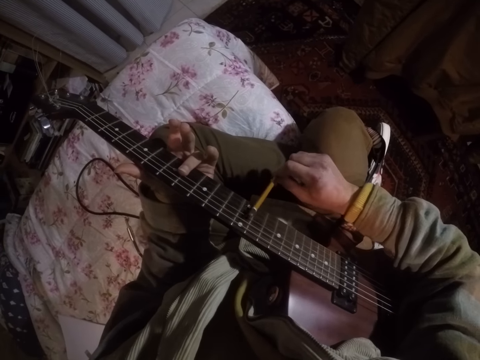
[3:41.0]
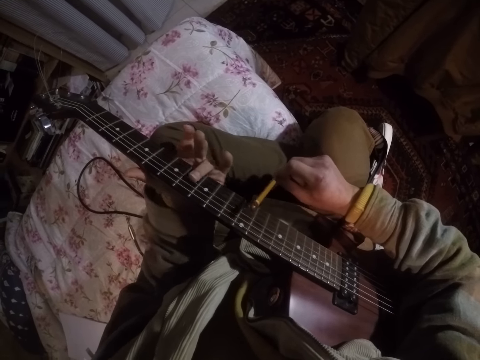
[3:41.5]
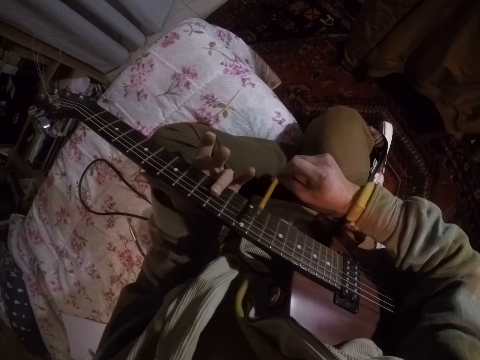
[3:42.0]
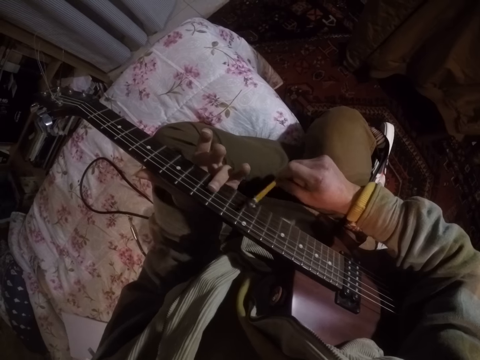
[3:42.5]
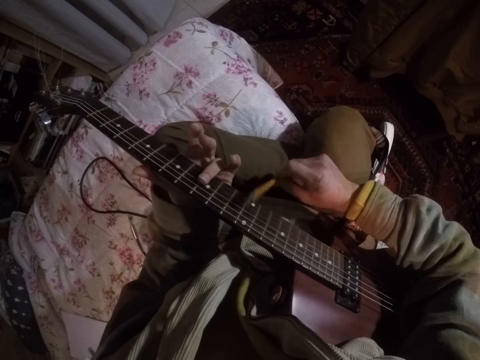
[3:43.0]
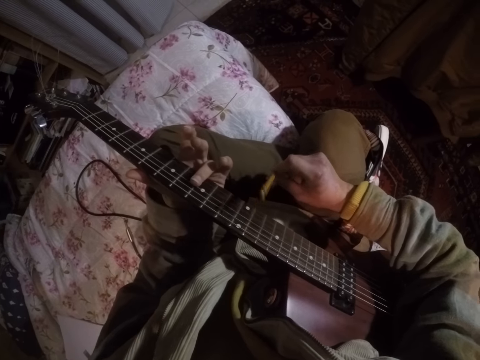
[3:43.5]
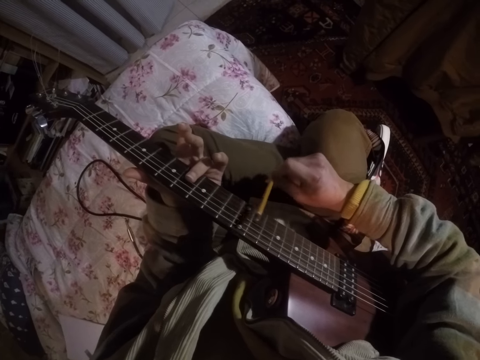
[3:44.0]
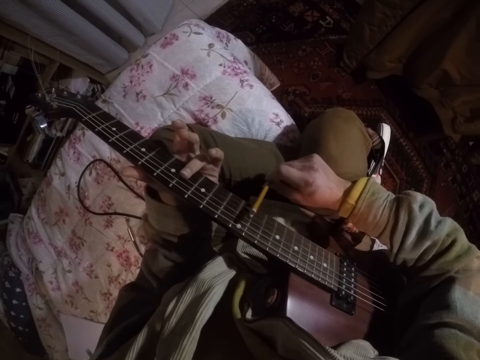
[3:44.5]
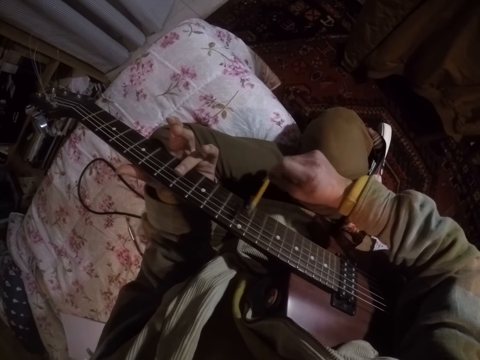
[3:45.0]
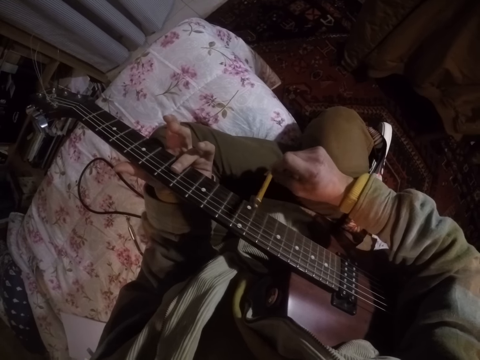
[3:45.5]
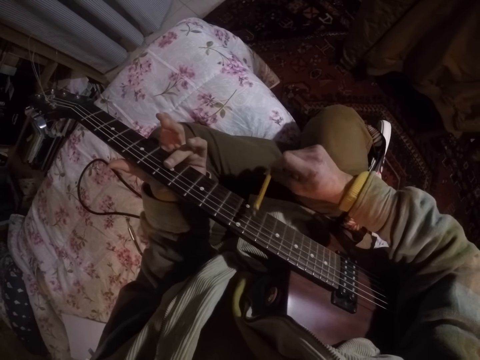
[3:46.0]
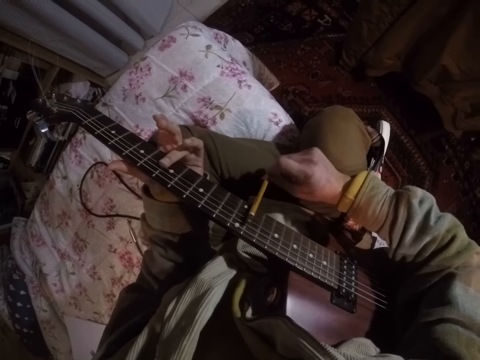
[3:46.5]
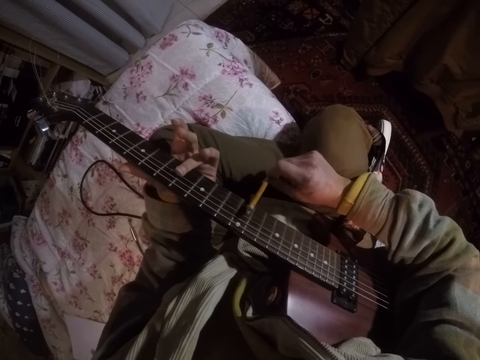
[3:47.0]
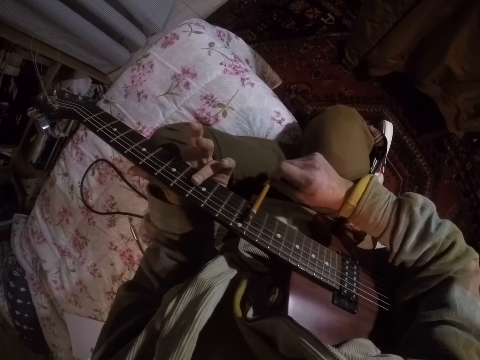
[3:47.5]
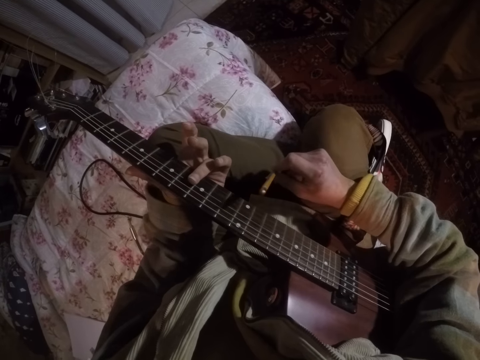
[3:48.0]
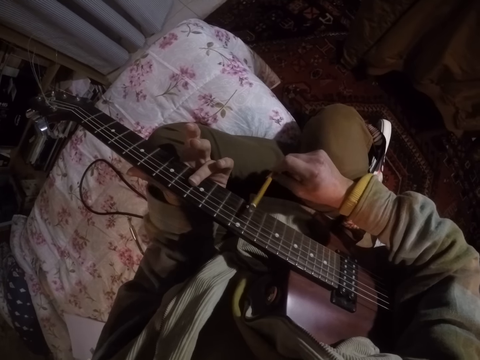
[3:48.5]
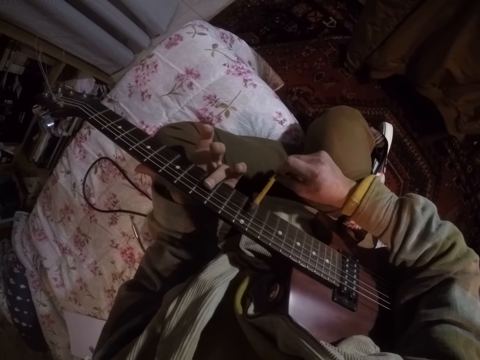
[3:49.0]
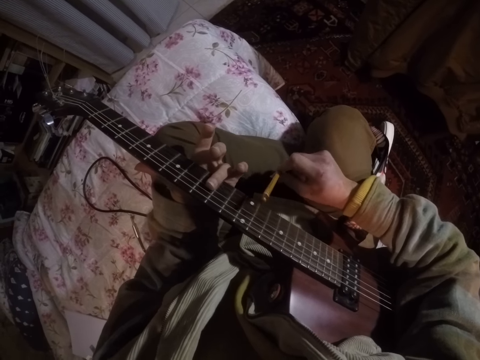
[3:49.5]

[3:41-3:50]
The camera wearer moves the left hand on the frets. They play the guitar.

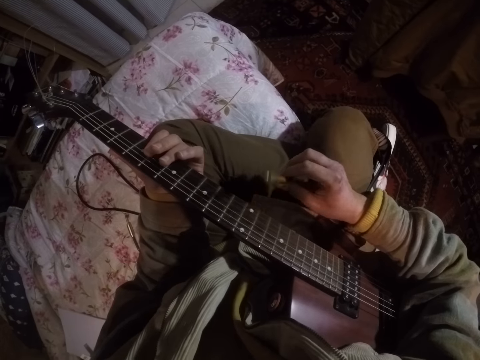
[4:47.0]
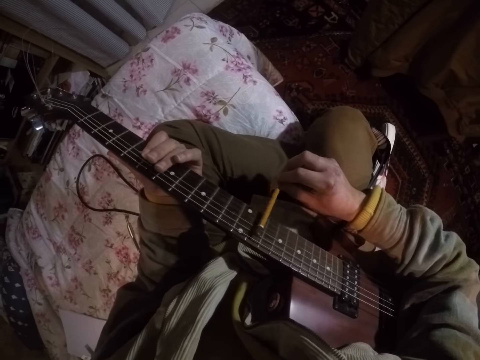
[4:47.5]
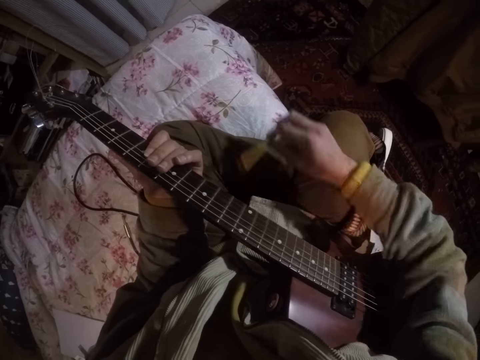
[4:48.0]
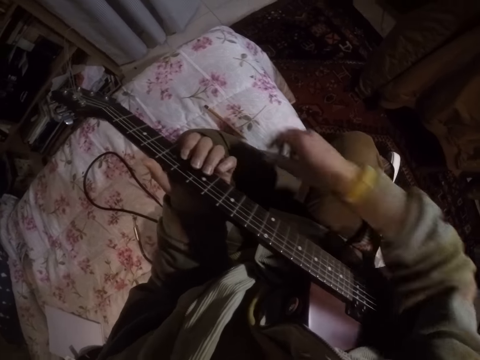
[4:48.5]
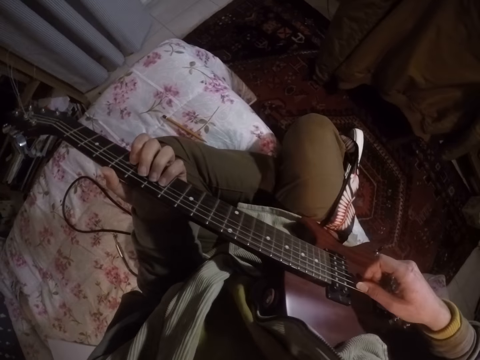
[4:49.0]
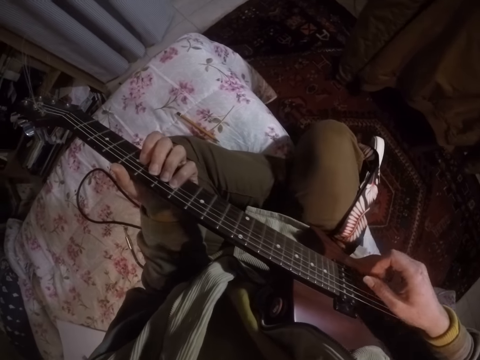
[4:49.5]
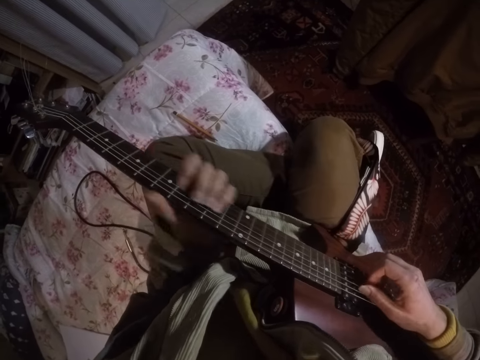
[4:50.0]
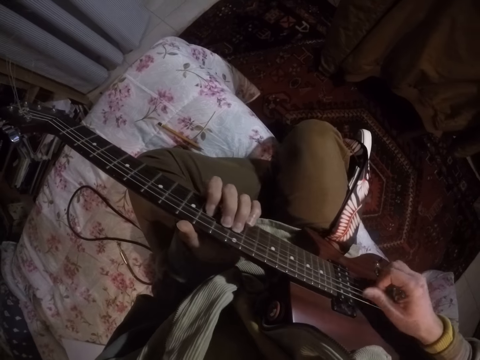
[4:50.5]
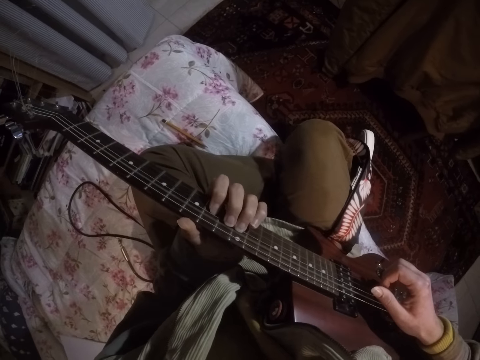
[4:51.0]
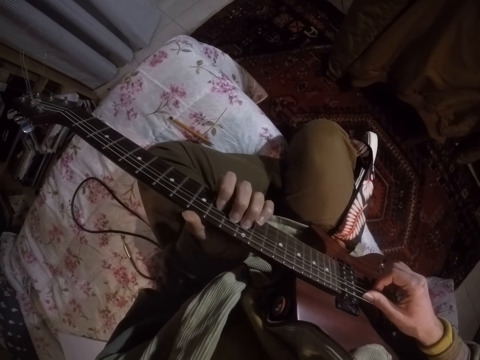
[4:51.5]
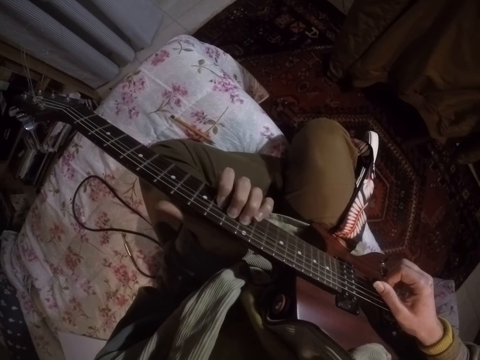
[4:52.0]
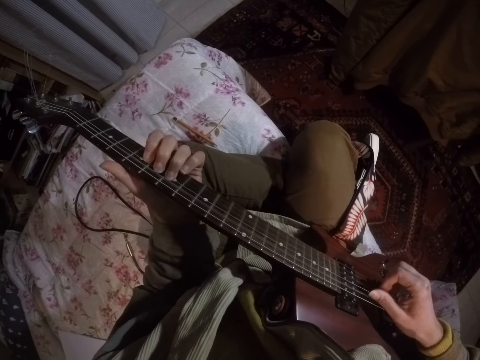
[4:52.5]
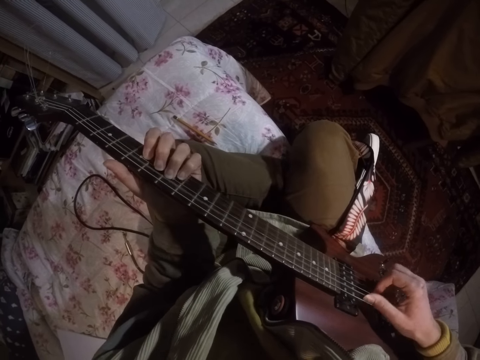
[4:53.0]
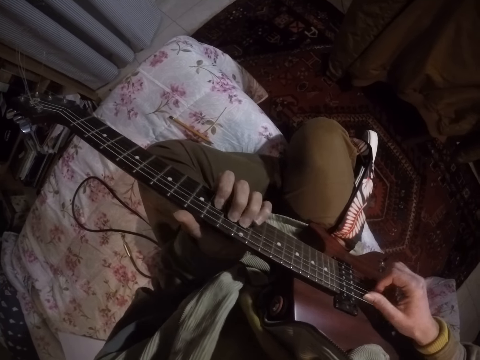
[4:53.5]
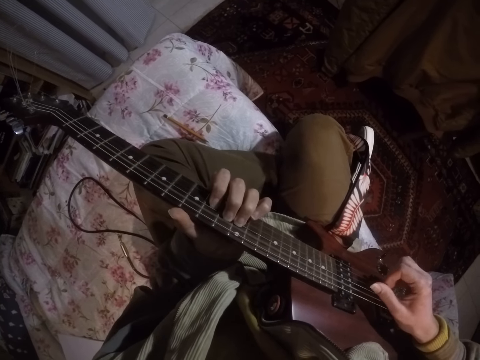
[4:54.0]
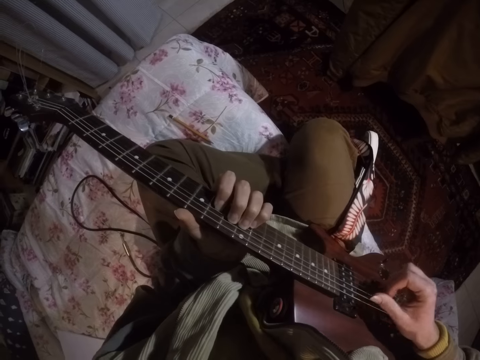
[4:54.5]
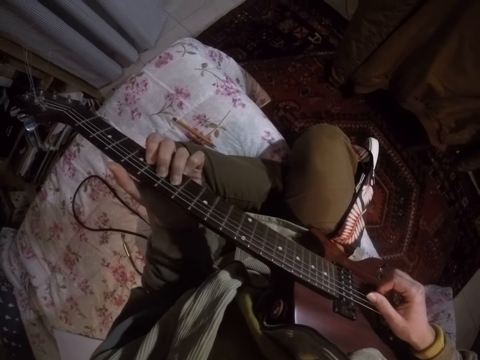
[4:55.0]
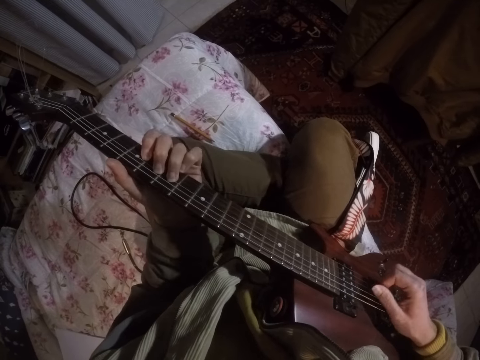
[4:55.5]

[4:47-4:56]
The camera wearer puts the pencil down on the bed. He plays the guitar with his hands.

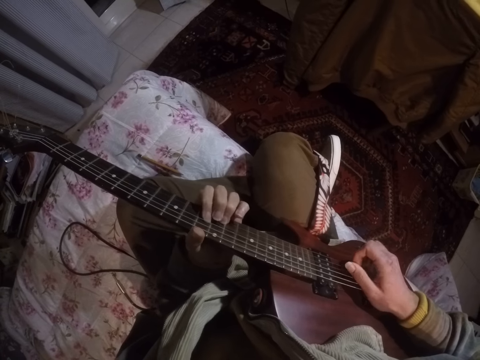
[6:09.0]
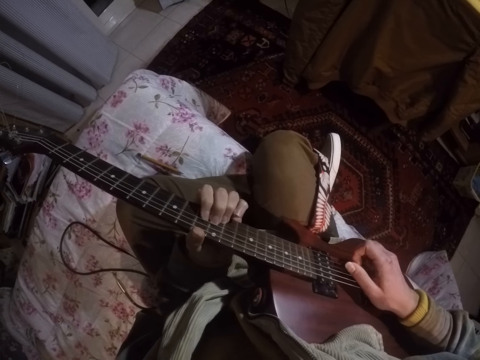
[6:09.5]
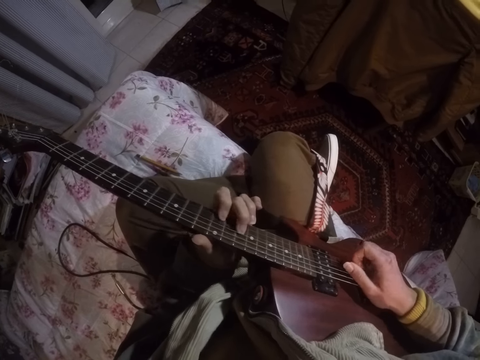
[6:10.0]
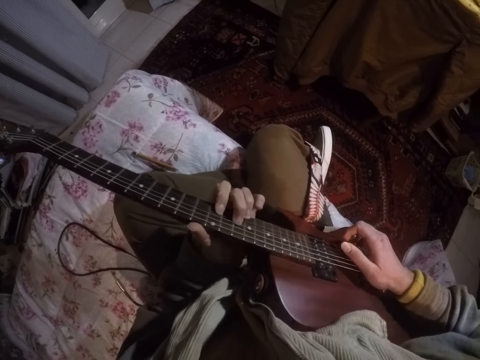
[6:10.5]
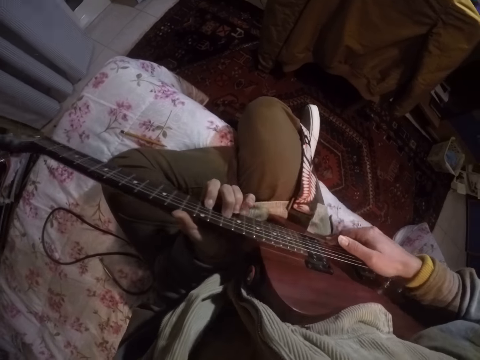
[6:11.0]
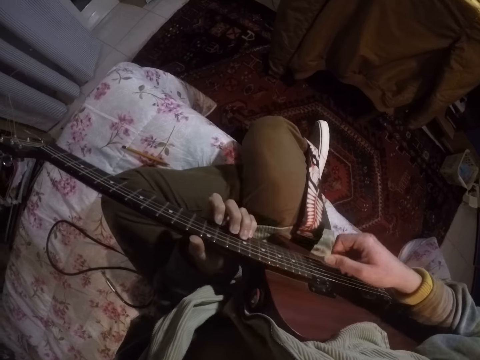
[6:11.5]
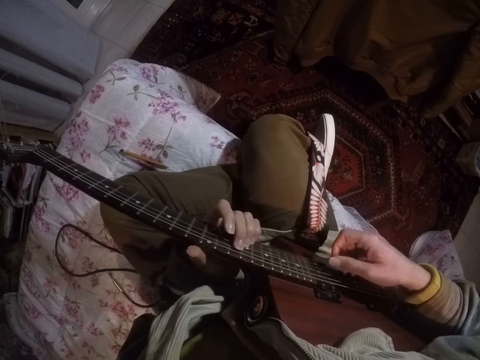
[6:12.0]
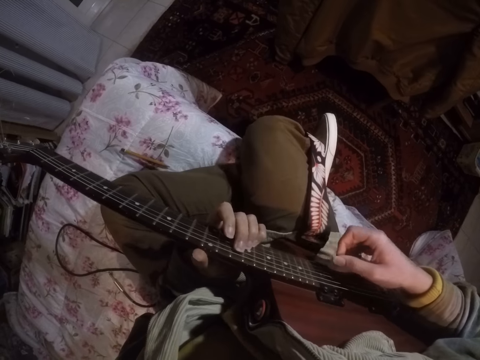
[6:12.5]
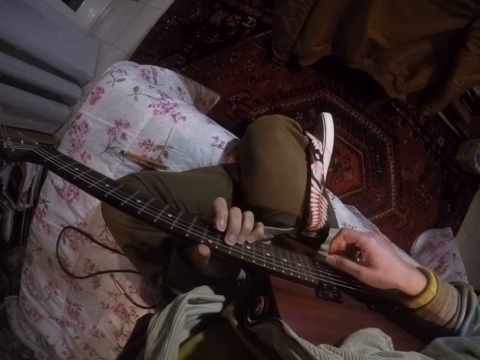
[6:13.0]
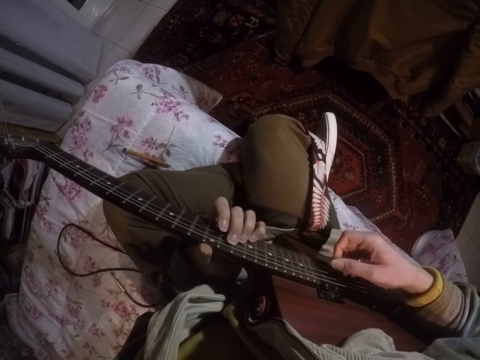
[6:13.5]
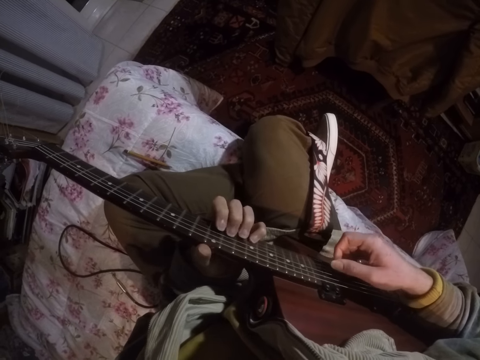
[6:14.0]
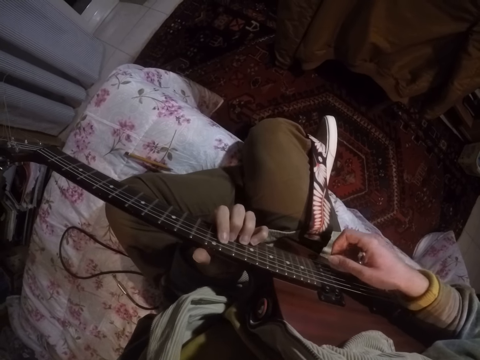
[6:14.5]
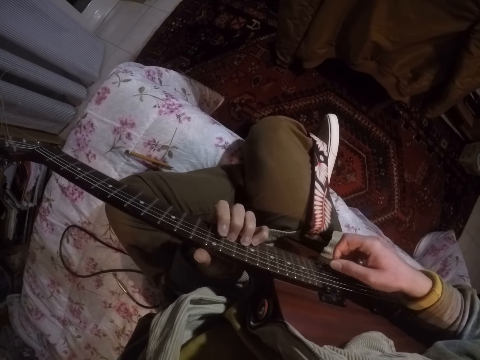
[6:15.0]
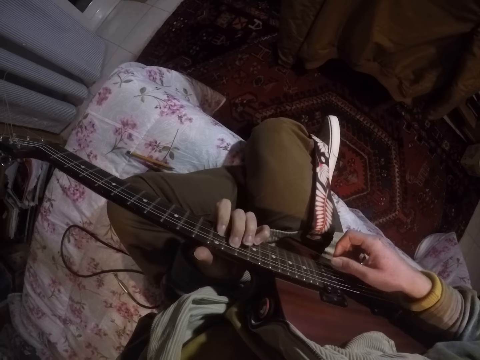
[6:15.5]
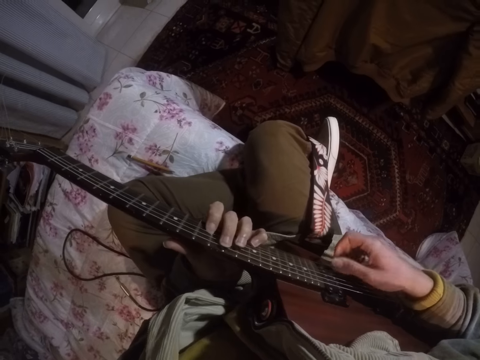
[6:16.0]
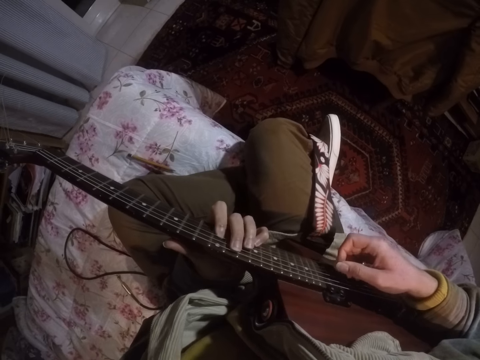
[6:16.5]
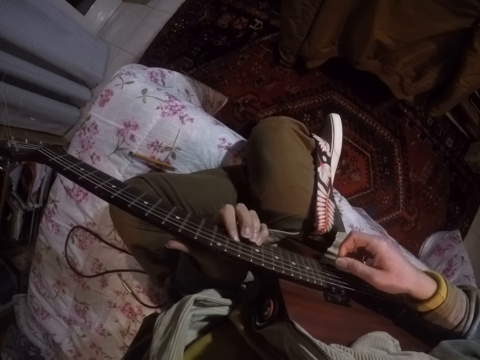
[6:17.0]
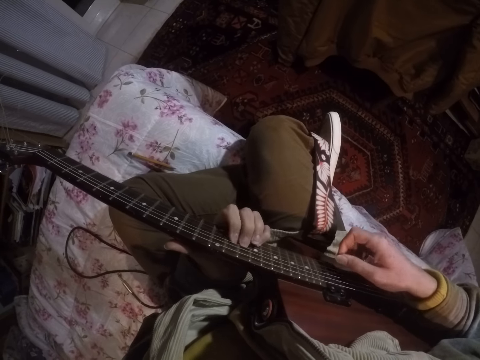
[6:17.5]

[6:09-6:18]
The camera wearer moves the guitar. They play the guitar.
